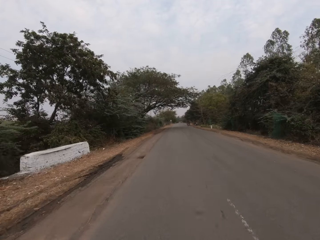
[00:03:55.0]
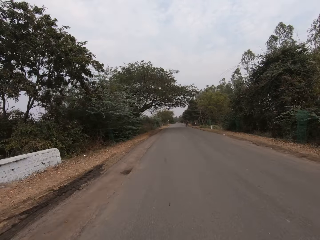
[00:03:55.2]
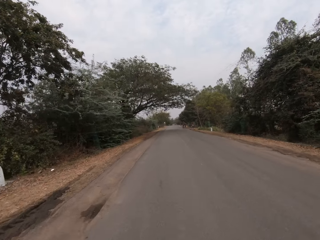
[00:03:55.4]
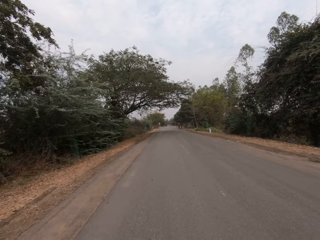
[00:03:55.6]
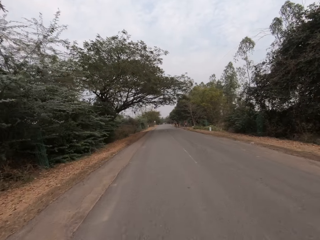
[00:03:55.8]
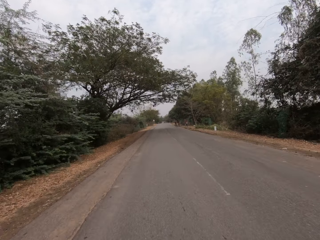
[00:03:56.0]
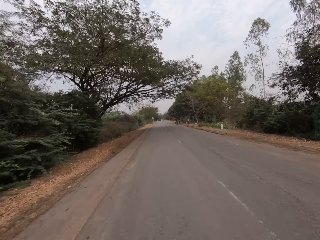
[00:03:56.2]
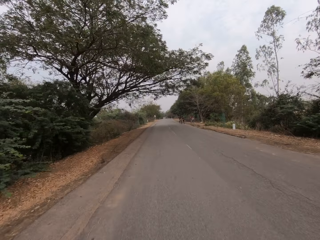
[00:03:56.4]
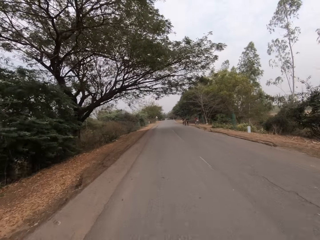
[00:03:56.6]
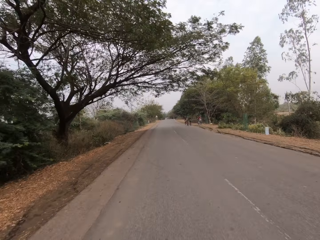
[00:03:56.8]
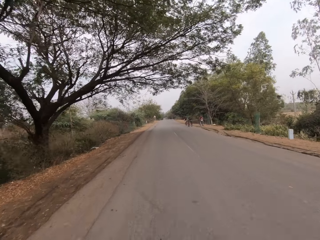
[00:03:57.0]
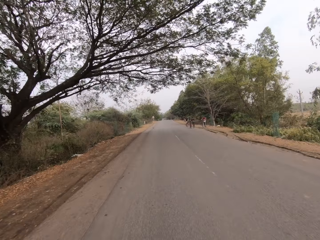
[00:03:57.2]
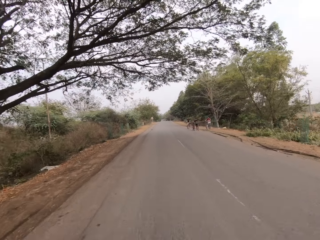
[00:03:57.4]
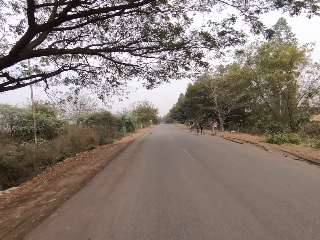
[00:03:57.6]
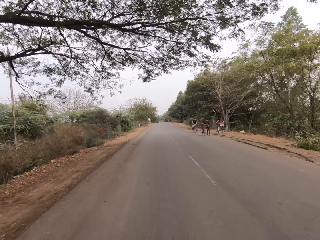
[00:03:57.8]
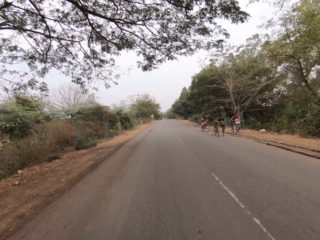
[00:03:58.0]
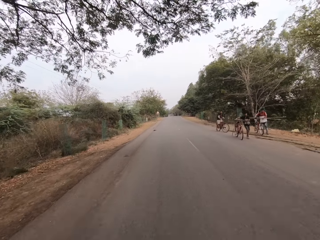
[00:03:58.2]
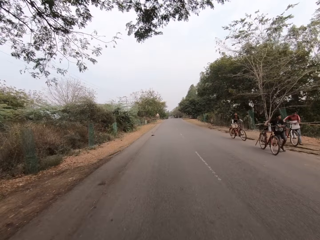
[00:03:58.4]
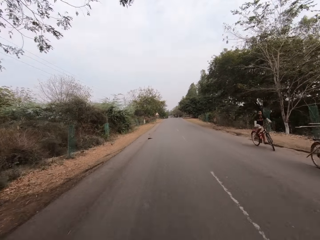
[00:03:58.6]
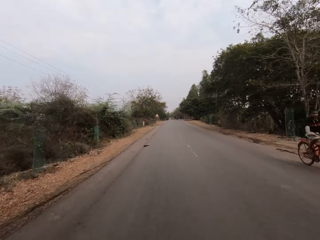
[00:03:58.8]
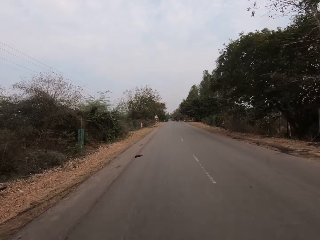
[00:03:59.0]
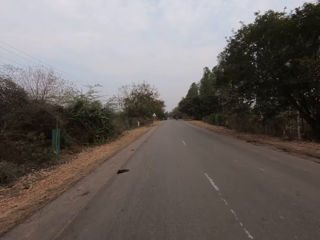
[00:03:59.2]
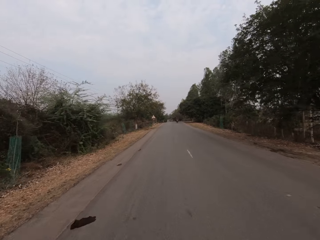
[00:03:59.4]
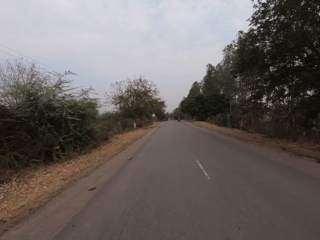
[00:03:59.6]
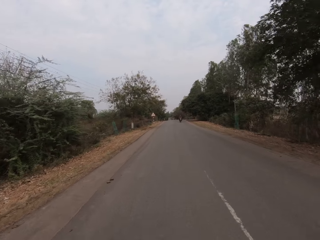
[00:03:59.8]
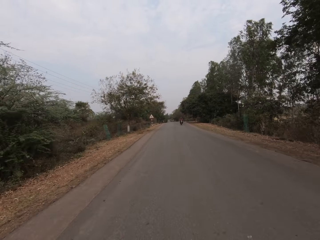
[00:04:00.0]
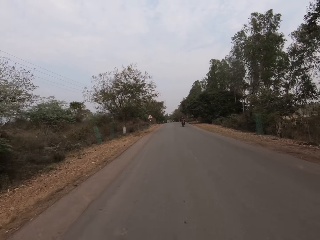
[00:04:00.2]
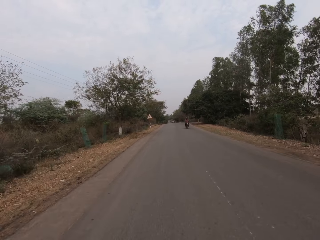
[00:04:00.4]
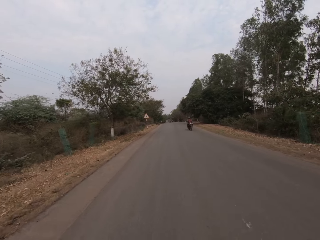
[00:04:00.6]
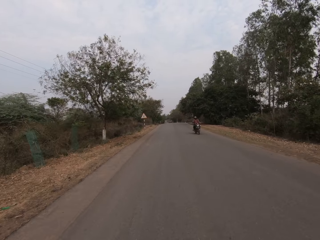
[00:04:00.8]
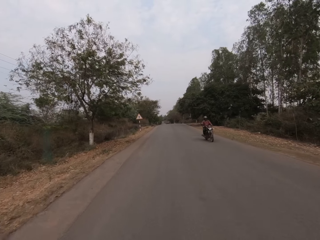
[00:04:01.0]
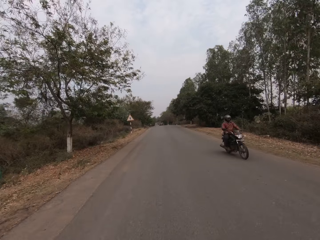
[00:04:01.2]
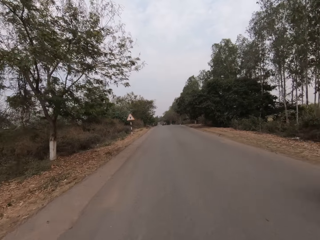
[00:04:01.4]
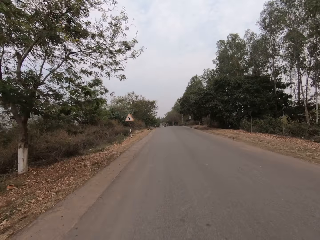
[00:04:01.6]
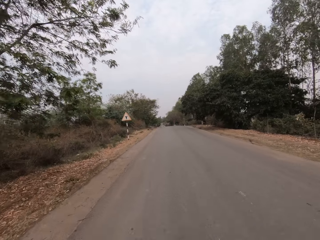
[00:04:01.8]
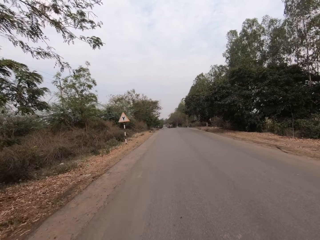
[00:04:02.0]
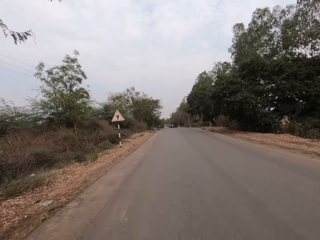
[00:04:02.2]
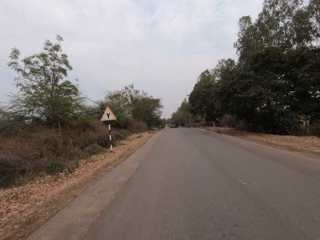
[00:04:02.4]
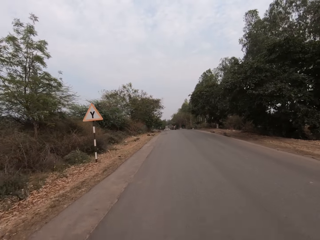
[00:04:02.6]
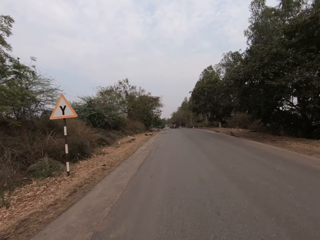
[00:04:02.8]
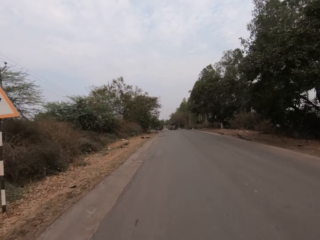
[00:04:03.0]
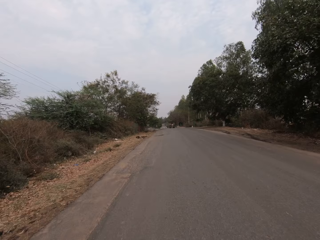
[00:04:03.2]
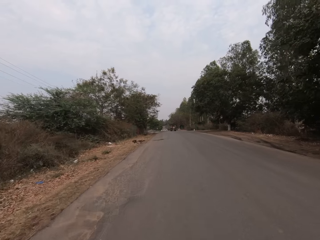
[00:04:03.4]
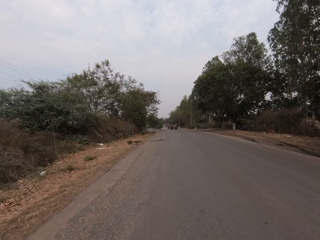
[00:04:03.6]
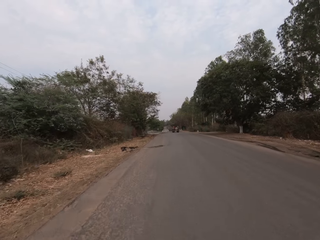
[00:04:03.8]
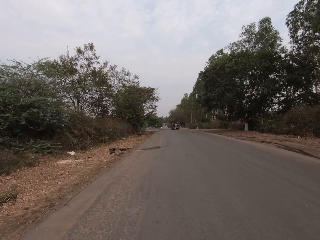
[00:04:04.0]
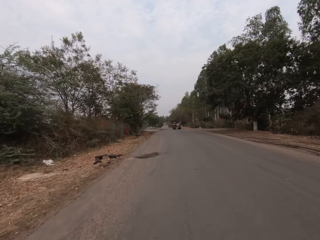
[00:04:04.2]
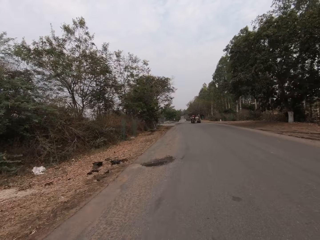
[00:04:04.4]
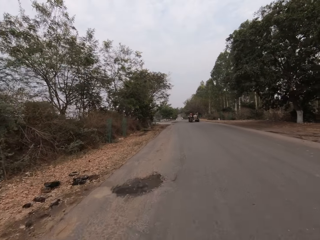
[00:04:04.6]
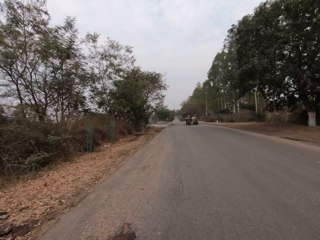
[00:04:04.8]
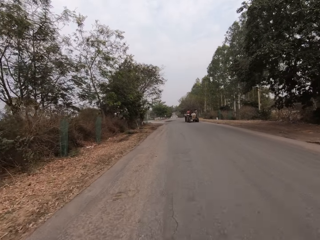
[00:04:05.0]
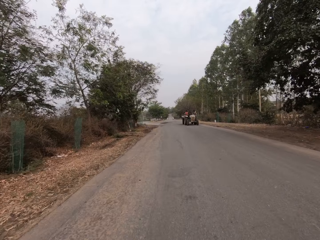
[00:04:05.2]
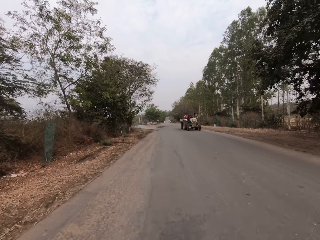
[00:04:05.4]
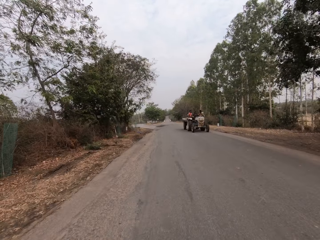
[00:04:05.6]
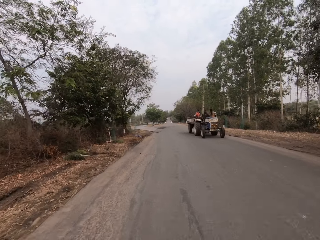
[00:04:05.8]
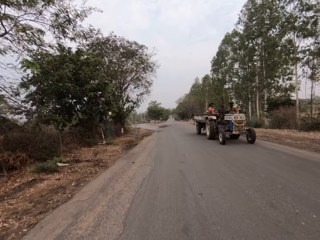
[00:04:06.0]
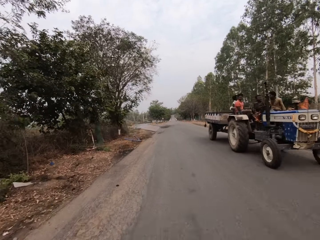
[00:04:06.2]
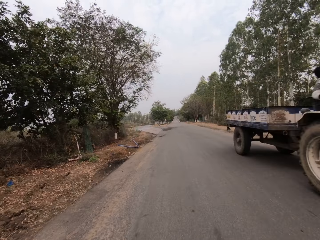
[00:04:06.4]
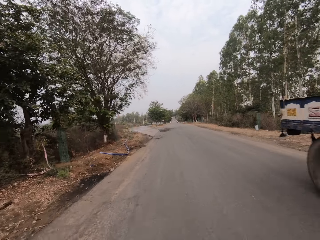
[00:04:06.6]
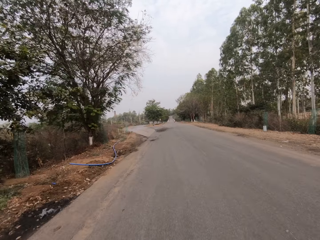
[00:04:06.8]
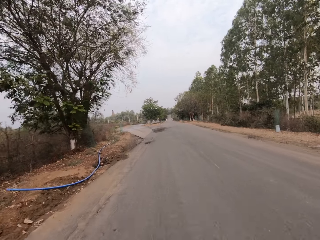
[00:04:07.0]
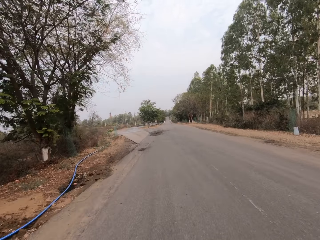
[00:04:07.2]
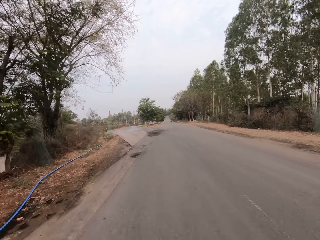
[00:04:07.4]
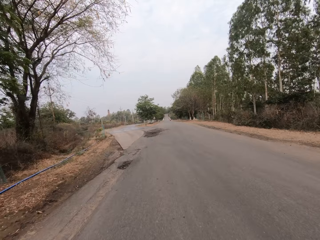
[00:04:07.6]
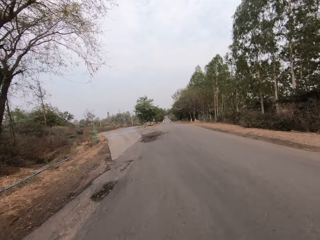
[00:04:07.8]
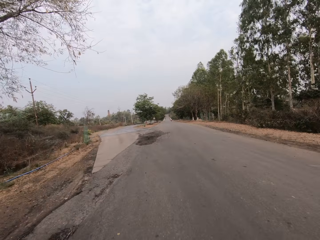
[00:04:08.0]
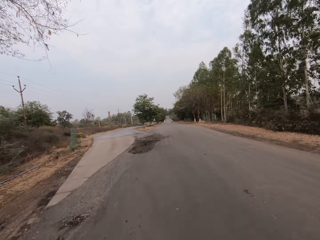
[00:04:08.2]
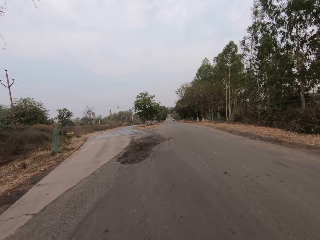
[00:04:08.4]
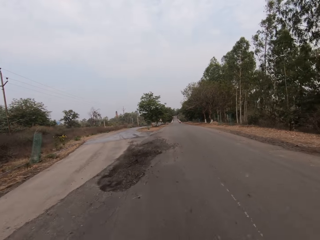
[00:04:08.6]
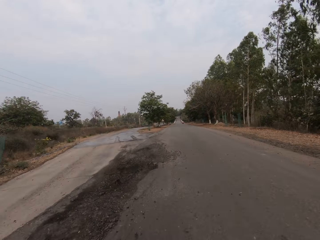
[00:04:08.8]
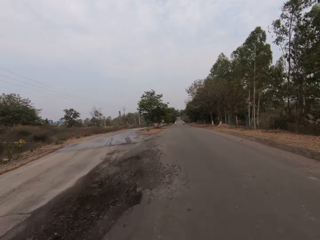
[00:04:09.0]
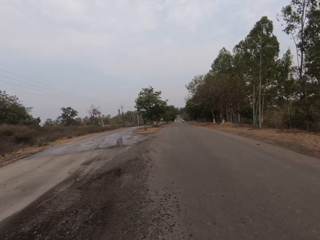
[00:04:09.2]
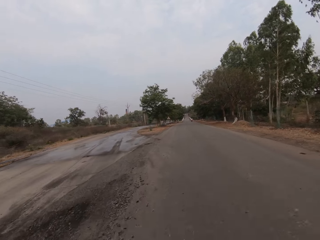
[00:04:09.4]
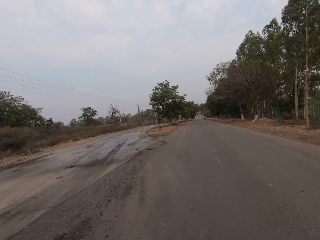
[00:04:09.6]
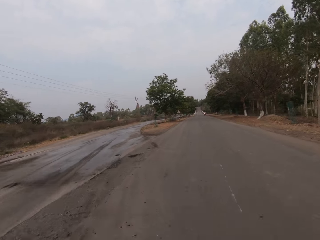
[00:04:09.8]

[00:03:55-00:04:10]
A motorcycle drives by the camera wearer on the road. A tractor drives by the camera wearer on the road.

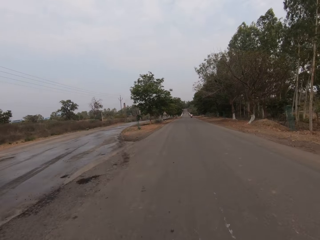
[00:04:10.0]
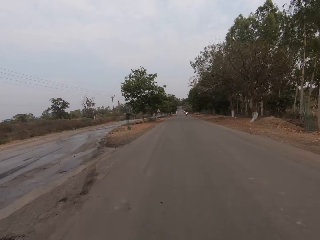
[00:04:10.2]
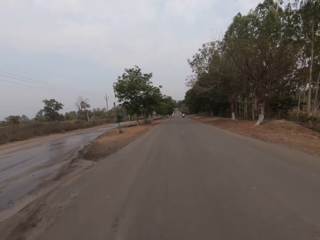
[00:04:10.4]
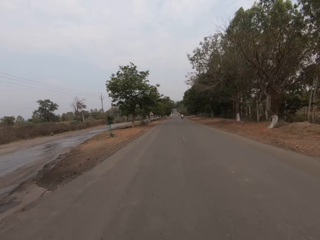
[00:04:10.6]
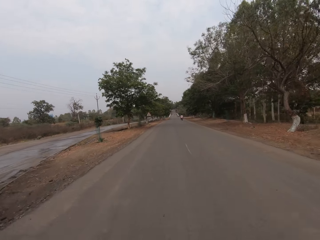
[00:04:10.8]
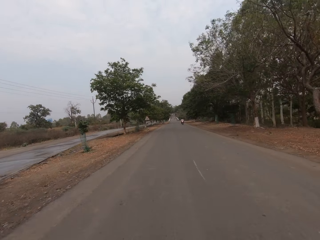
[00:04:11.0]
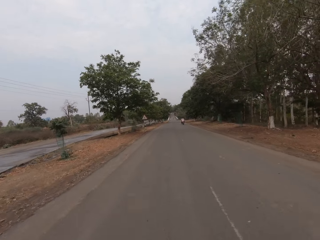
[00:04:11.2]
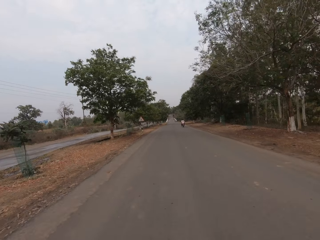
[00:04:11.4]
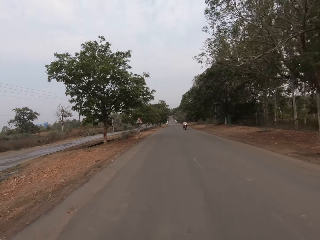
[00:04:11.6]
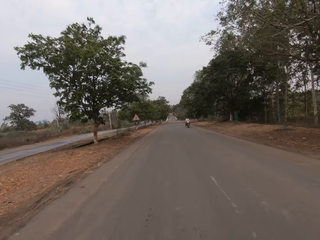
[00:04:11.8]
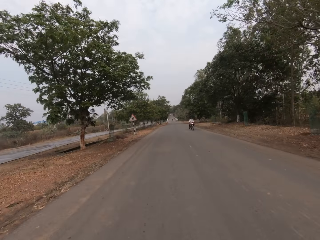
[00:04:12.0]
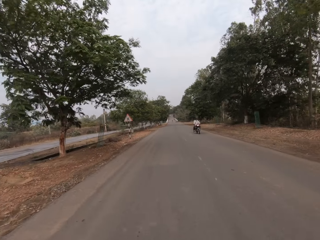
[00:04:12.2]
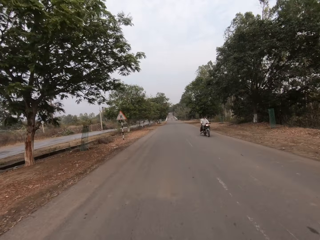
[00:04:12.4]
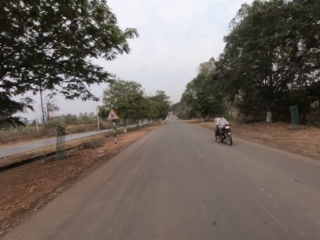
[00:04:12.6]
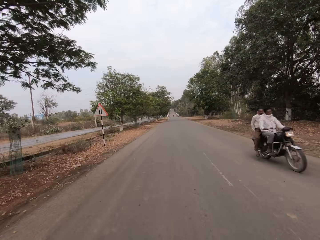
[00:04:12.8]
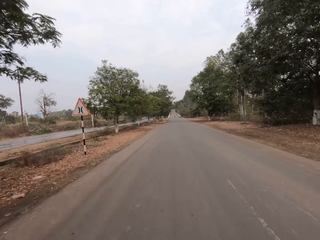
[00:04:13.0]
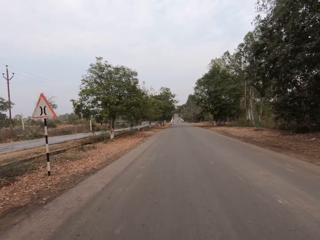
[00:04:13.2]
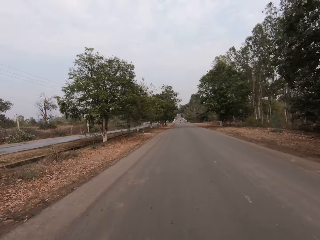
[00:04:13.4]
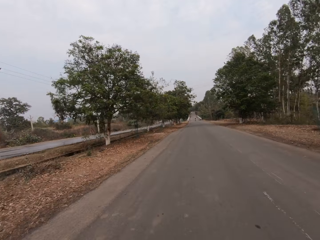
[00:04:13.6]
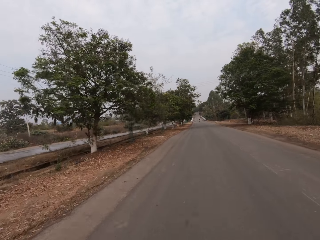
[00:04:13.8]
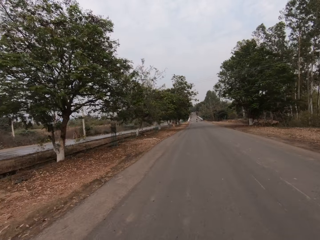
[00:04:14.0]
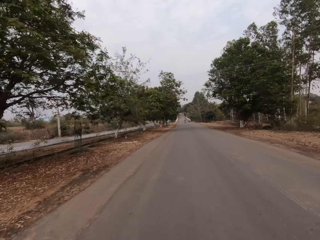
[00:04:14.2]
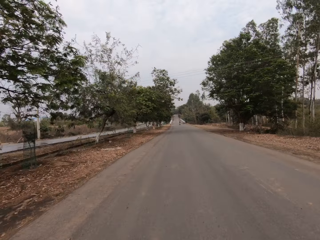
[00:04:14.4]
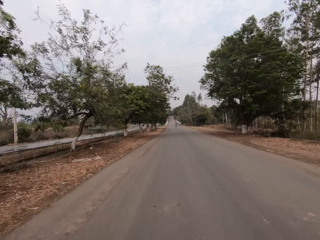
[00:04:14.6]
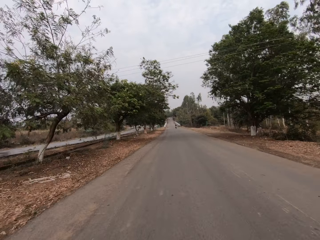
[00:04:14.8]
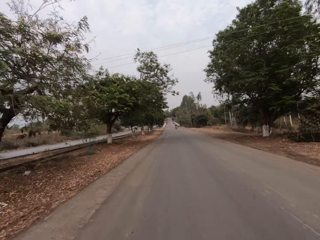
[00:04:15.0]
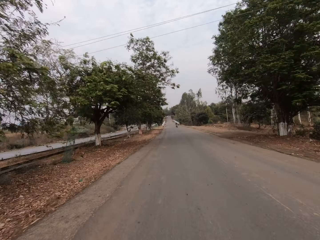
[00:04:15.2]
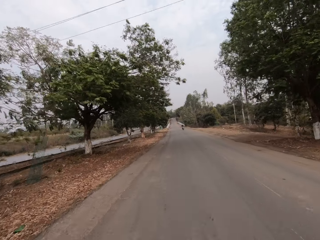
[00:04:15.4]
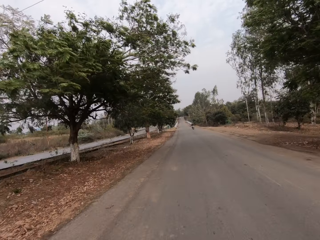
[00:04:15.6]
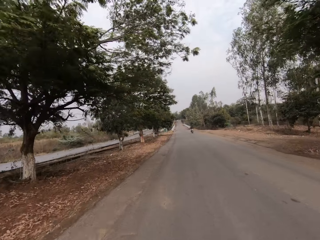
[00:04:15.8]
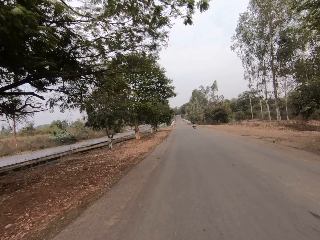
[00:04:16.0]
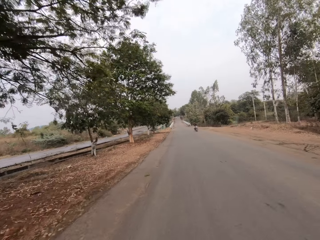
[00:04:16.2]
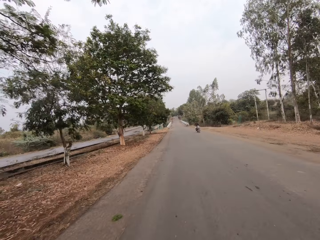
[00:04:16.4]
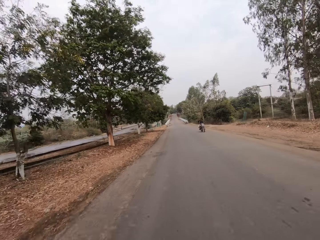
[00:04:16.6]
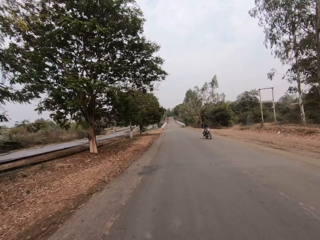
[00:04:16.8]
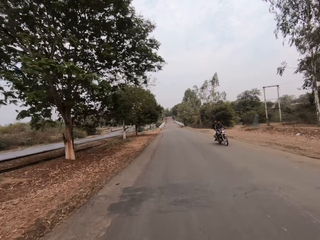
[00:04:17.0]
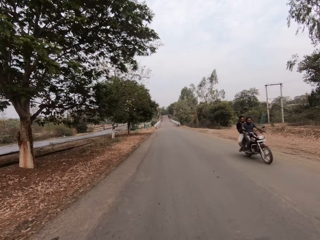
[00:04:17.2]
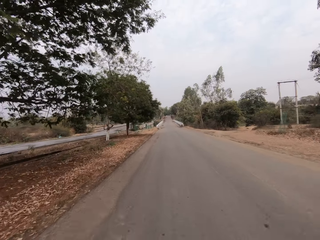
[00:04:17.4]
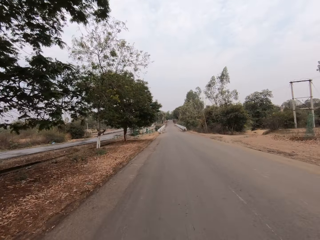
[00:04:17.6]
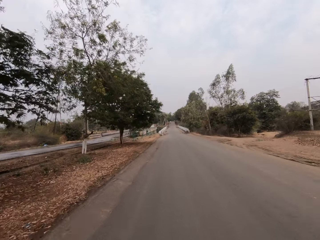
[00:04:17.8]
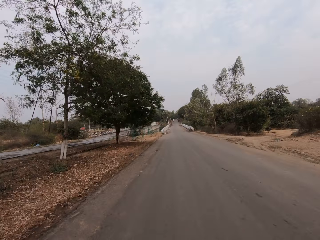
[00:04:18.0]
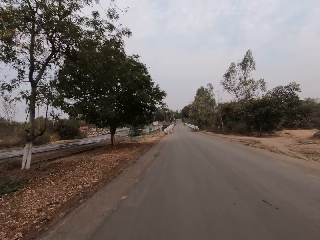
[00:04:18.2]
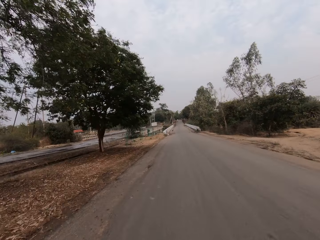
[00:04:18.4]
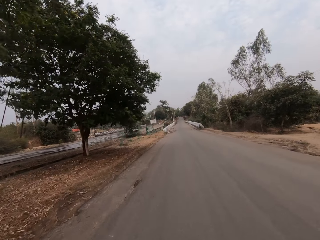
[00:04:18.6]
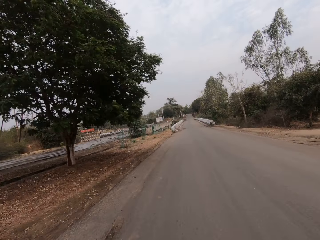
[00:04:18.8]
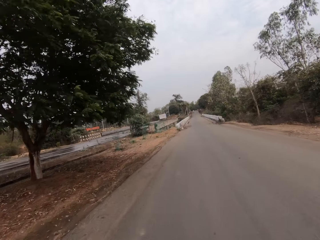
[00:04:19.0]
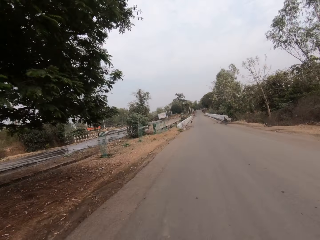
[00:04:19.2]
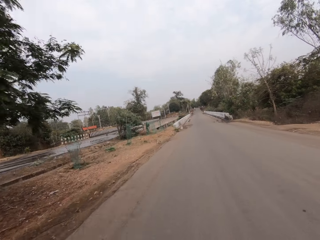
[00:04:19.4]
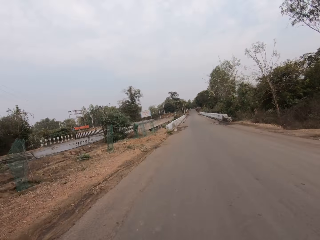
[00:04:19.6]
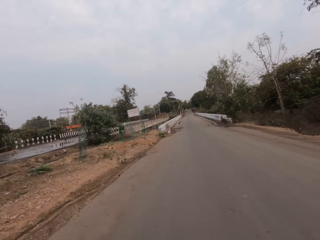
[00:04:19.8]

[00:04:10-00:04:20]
A motorcycle drives by the camera wearer on the road. A motorcycle drives by again.
